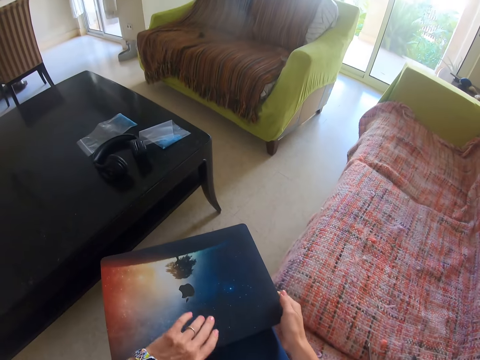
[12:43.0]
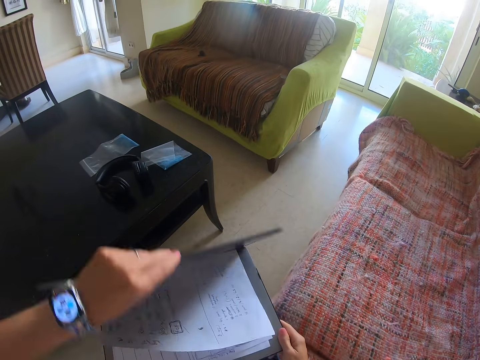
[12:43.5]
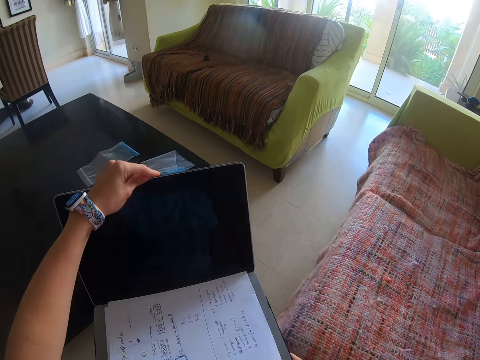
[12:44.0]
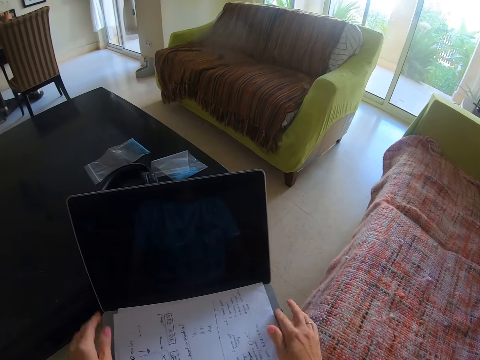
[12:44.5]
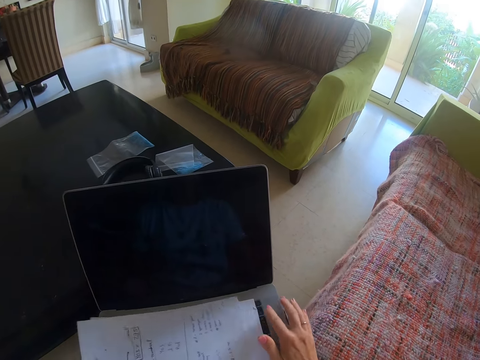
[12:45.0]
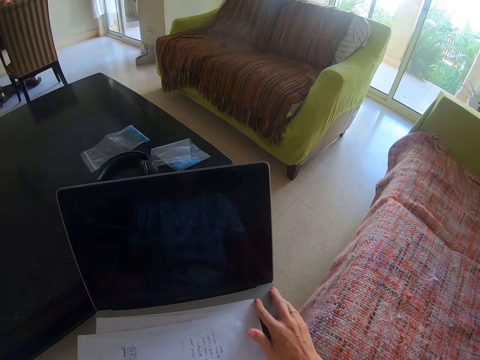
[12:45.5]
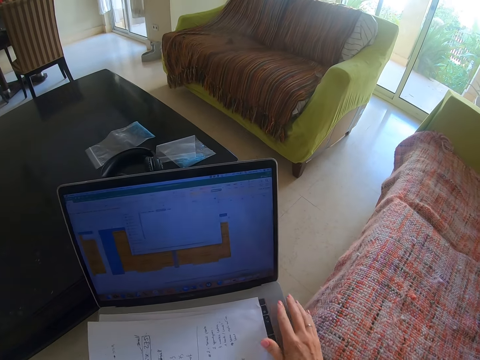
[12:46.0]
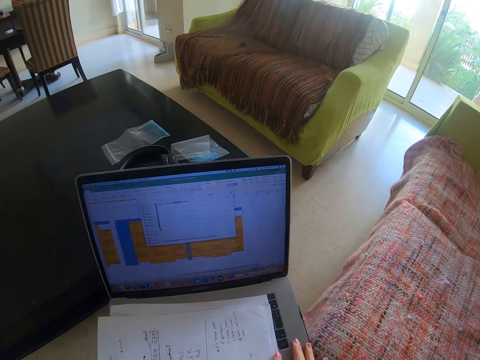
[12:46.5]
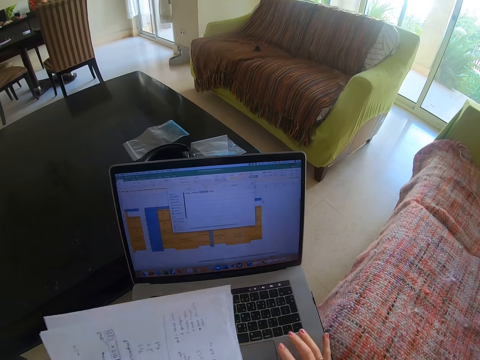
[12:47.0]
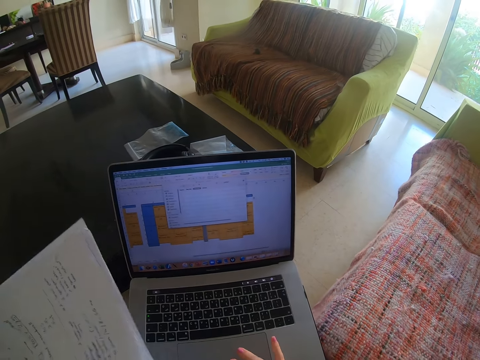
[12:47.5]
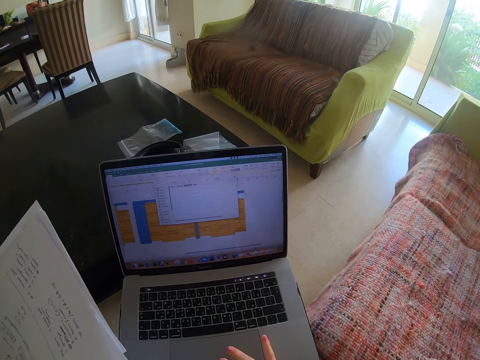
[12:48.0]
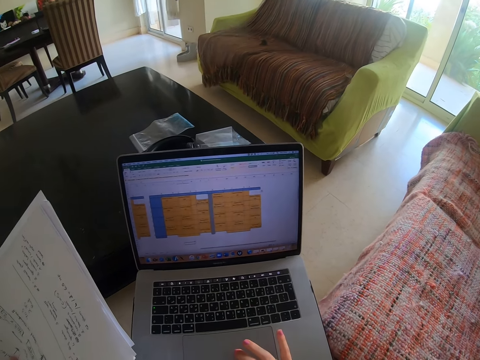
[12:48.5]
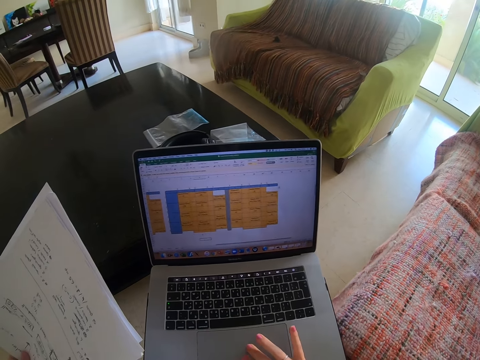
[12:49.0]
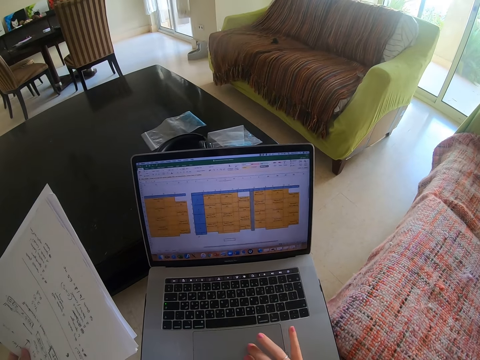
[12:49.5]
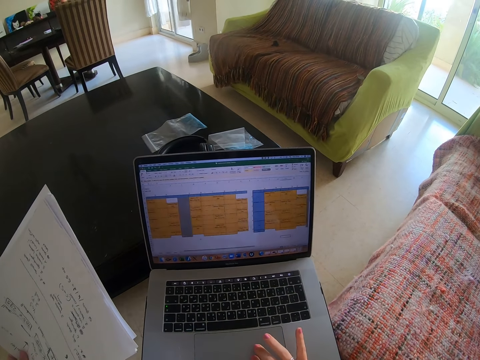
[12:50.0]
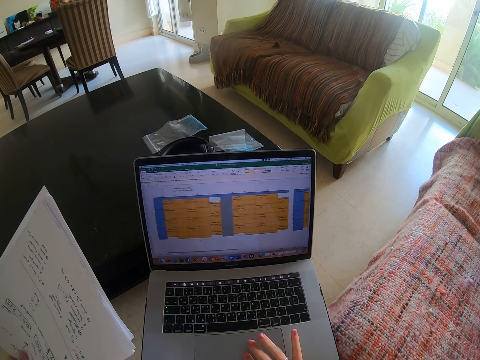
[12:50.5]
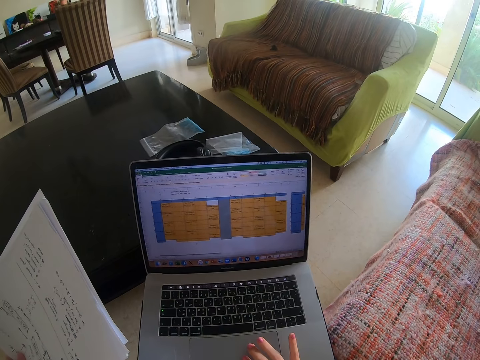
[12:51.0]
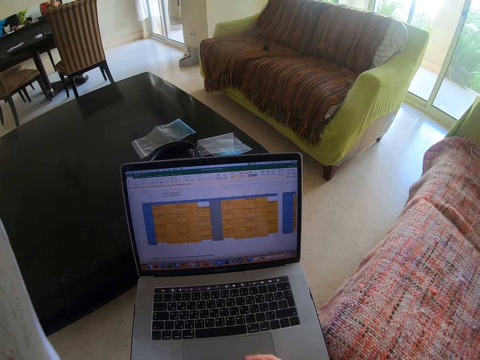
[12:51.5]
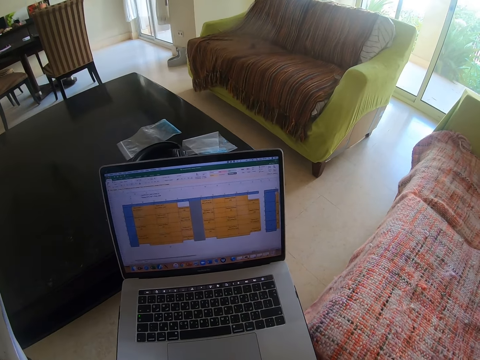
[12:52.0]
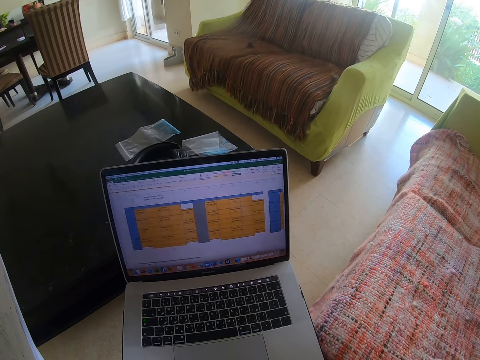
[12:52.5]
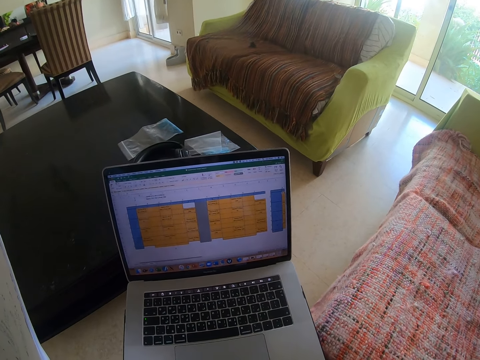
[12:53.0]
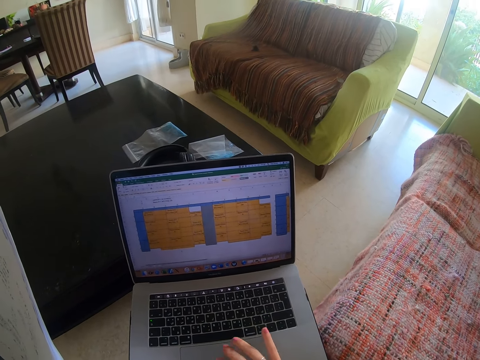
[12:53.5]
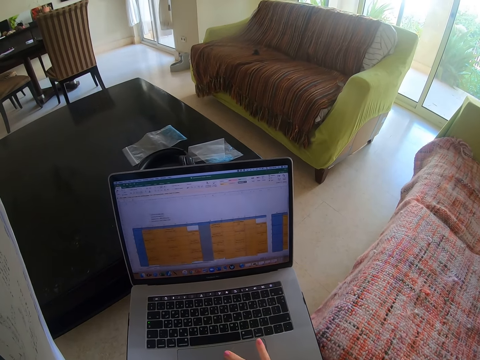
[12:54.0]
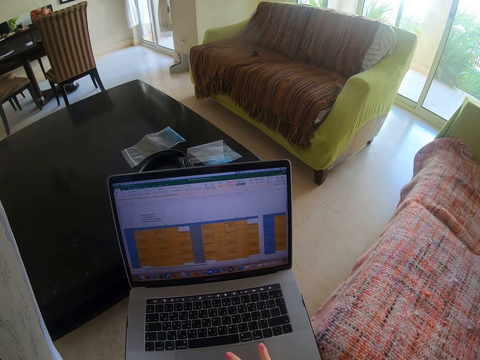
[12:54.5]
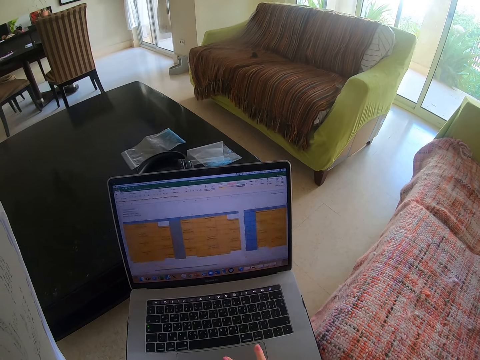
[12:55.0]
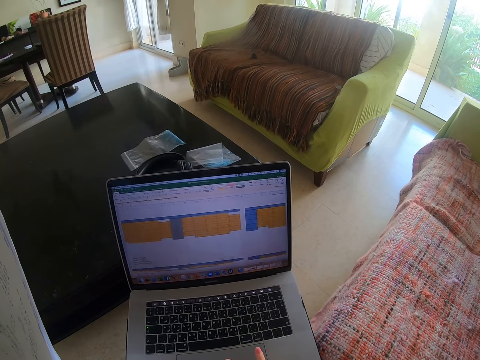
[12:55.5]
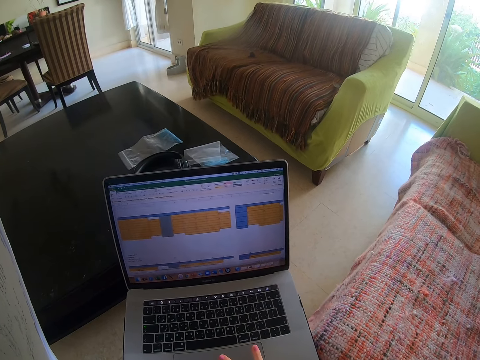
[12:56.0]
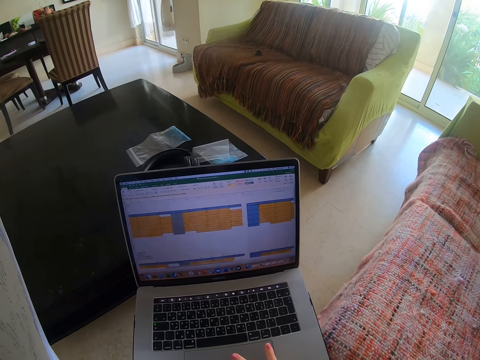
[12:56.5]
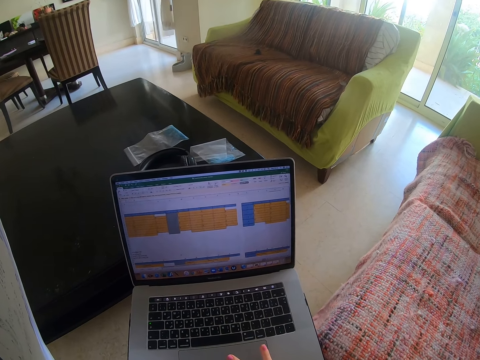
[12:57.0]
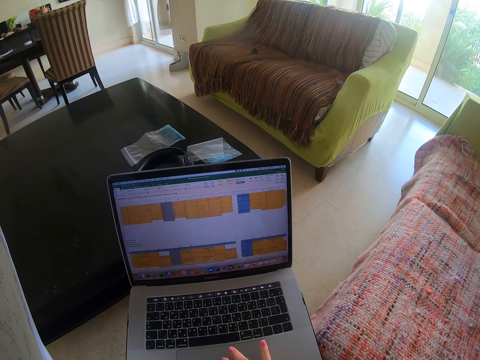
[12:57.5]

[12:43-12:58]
The camera wearer opens the laptop. They hold the papers with one hand. They pick up the paper. They work on the laptop.

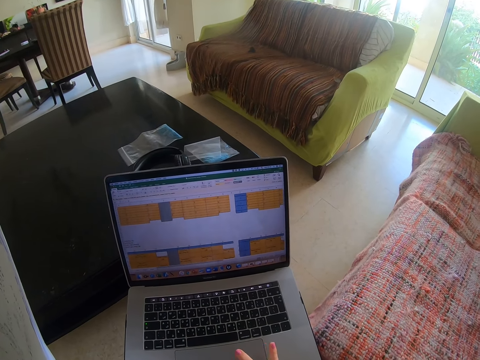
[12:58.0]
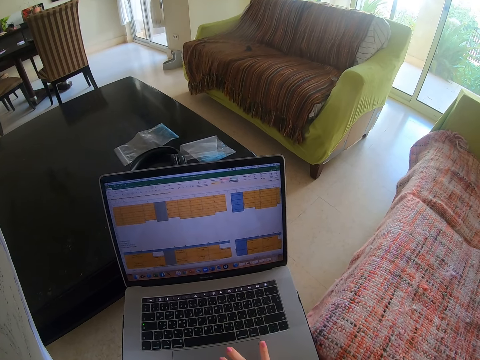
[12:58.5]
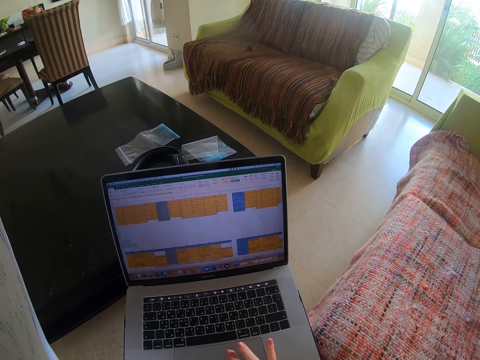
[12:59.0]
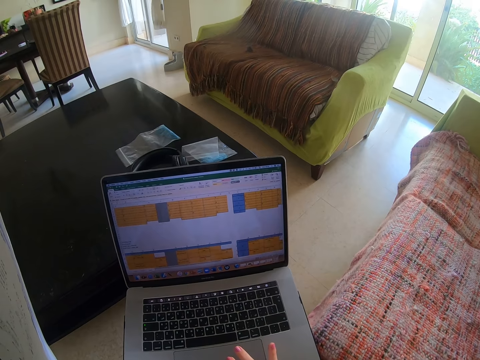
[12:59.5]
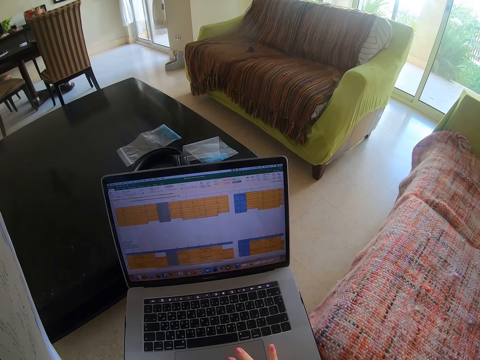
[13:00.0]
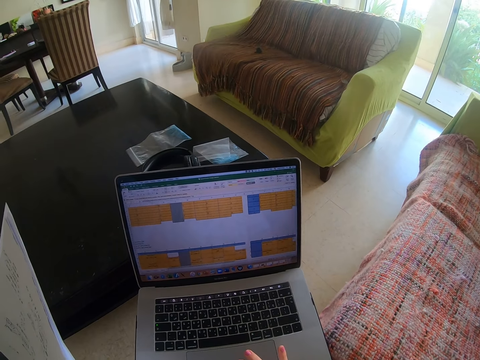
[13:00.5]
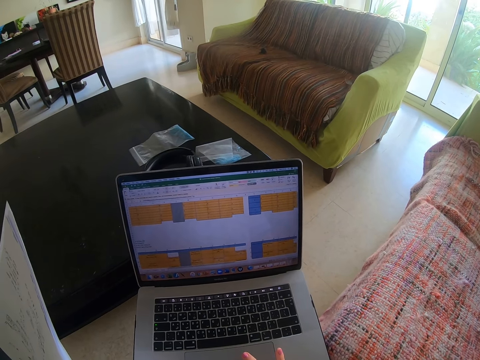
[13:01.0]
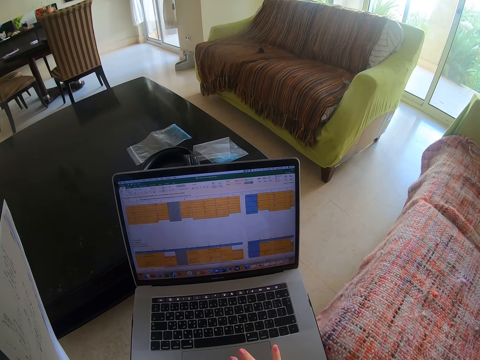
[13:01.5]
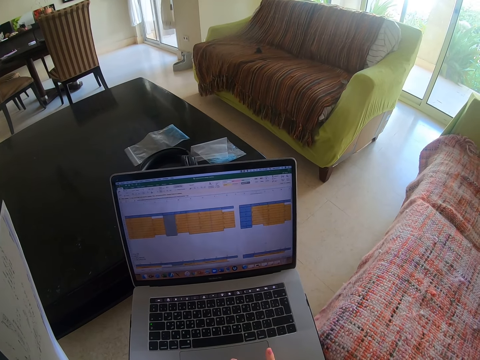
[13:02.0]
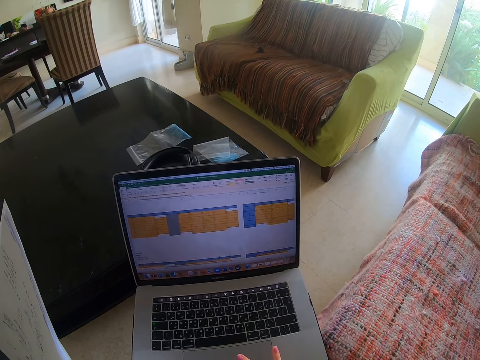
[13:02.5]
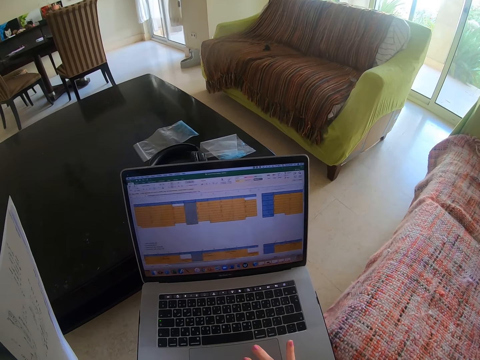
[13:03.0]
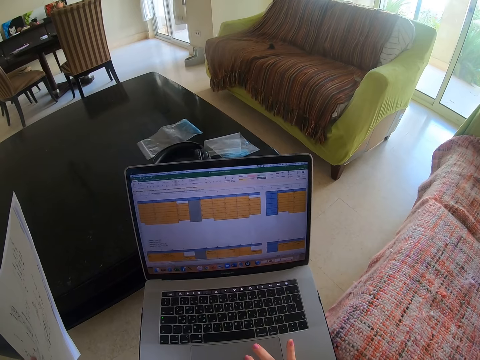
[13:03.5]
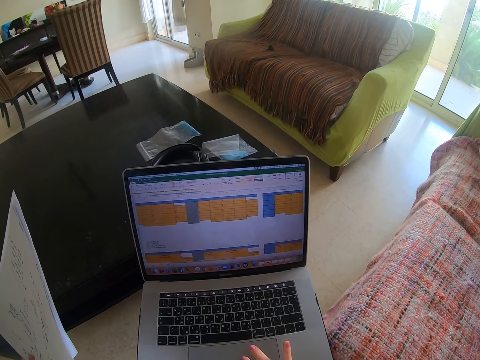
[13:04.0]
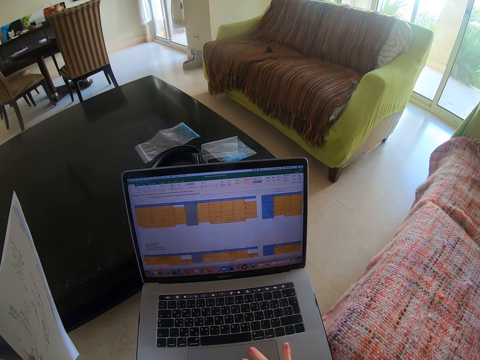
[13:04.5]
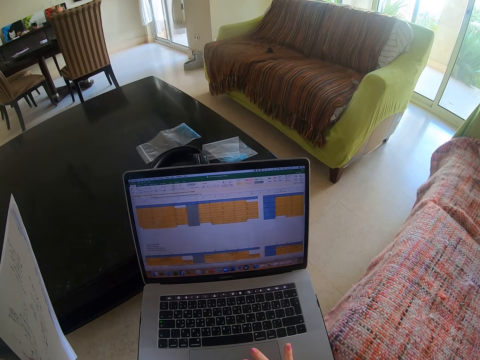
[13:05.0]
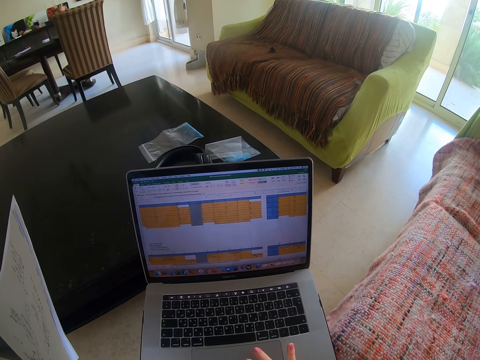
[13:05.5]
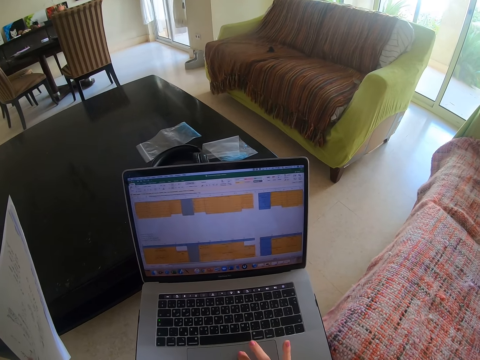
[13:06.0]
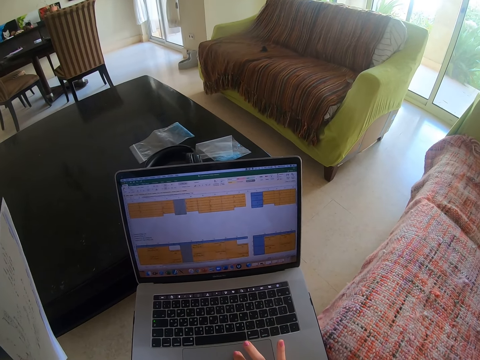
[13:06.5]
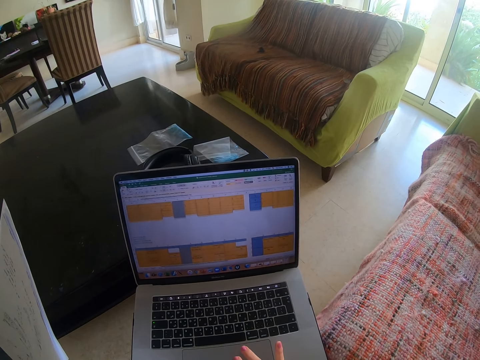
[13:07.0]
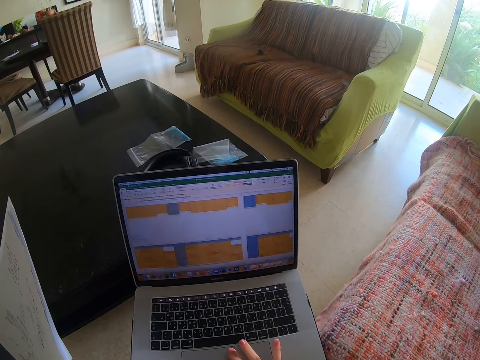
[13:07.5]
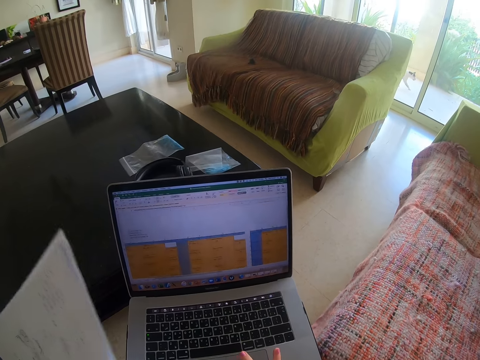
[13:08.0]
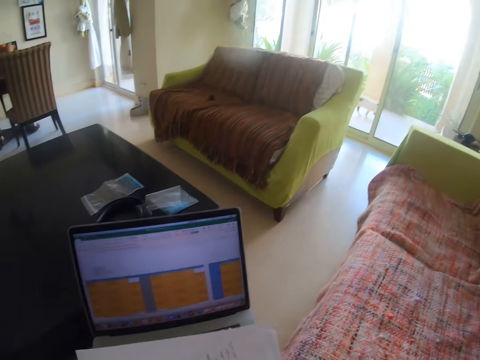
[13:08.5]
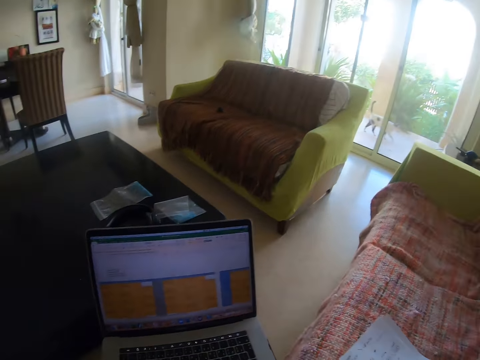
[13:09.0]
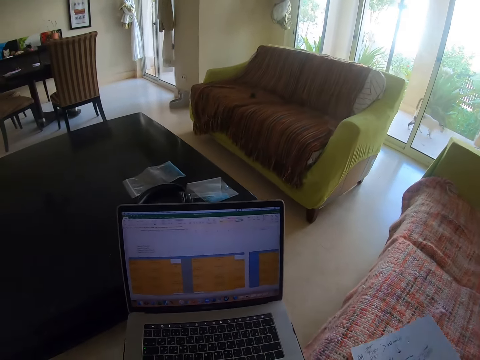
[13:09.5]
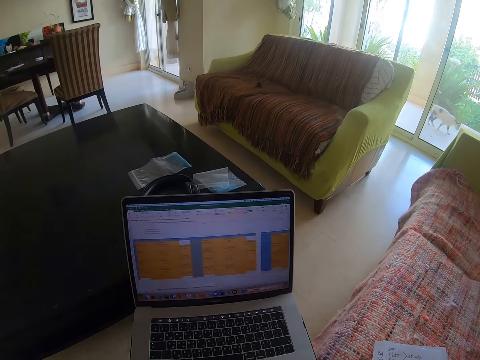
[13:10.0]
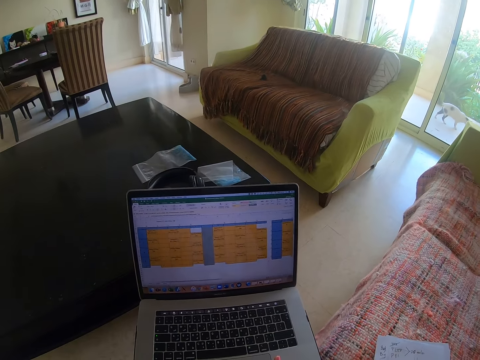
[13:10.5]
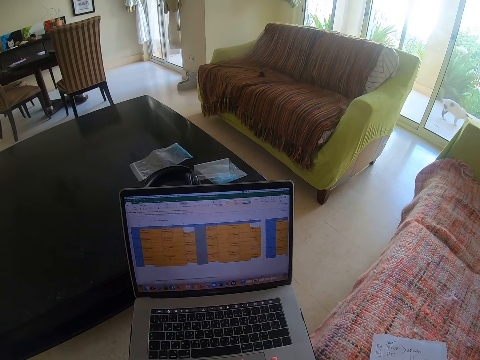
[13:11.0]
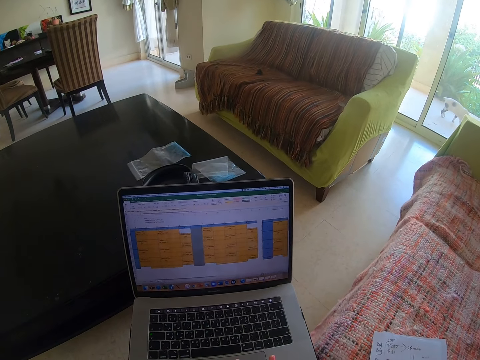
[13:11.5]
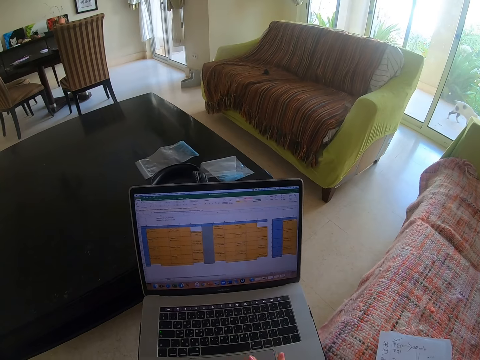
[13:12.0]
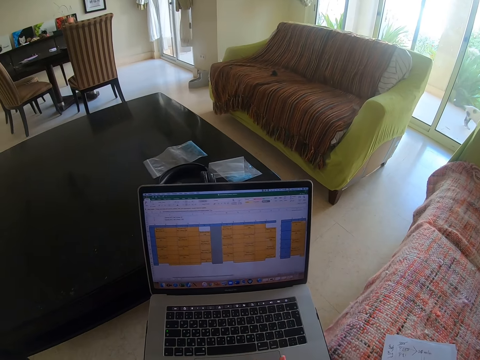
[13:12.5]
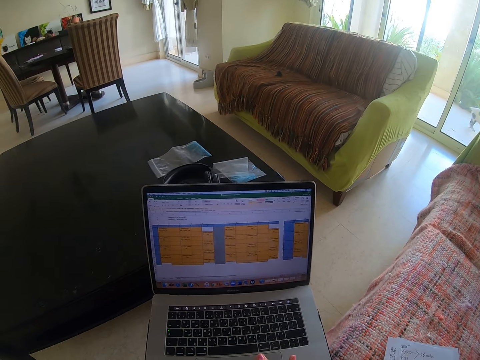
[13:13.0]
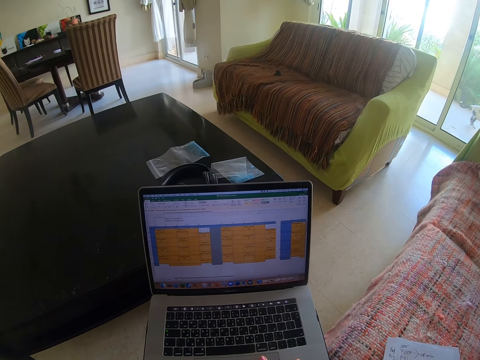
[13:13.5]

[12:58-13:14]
The camera wearer puts the papers on the couch. They use the laptop.
